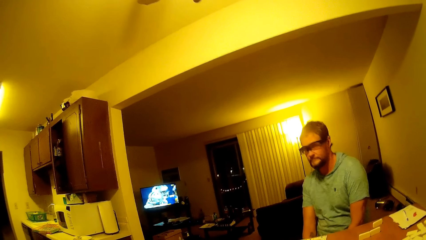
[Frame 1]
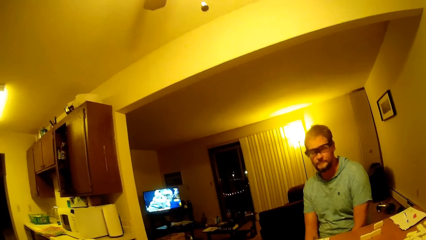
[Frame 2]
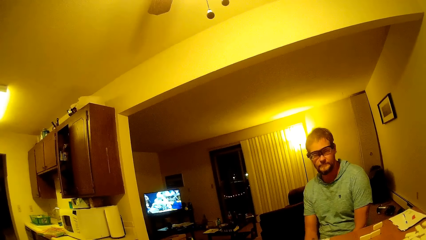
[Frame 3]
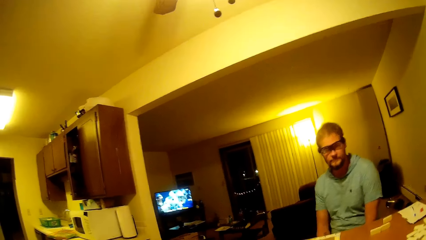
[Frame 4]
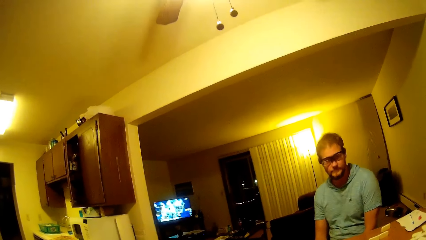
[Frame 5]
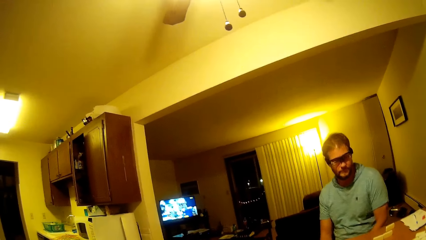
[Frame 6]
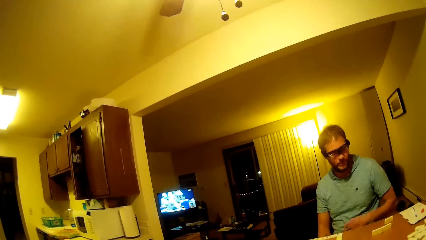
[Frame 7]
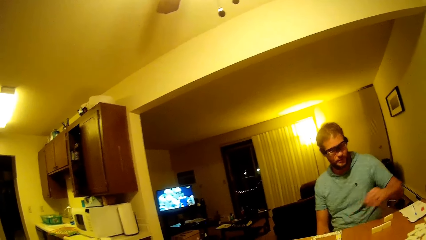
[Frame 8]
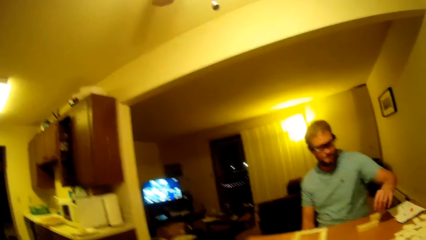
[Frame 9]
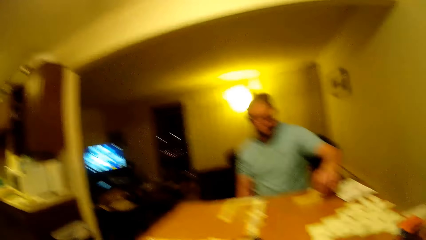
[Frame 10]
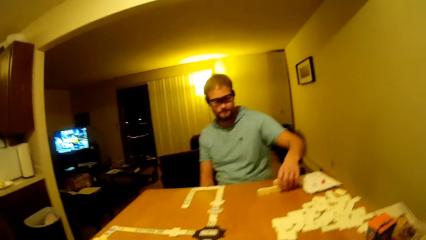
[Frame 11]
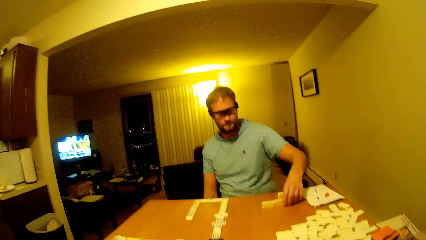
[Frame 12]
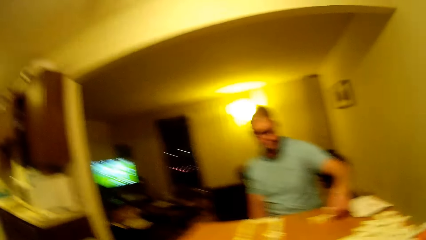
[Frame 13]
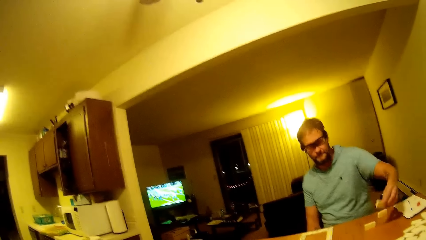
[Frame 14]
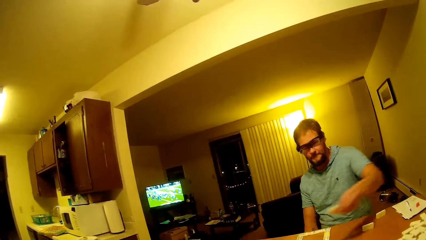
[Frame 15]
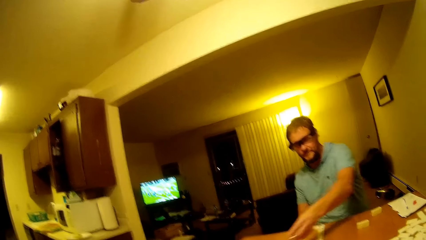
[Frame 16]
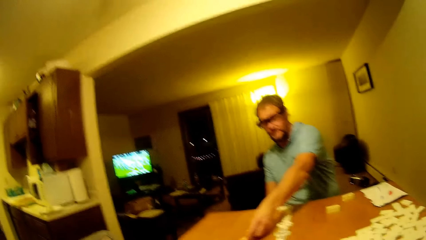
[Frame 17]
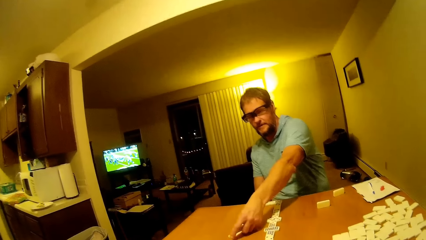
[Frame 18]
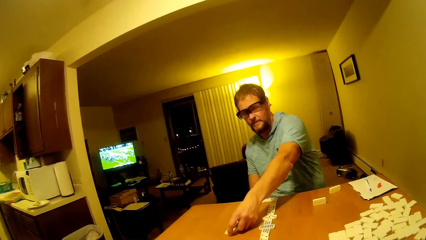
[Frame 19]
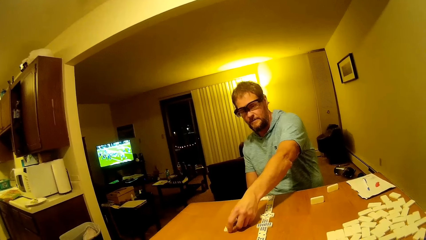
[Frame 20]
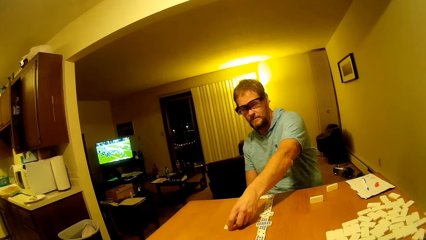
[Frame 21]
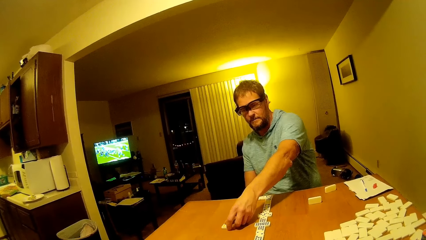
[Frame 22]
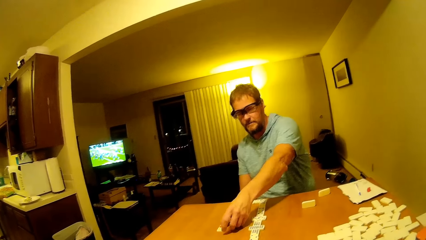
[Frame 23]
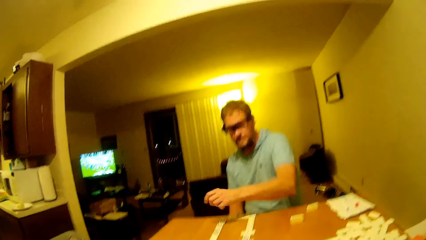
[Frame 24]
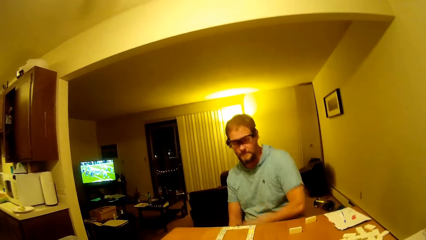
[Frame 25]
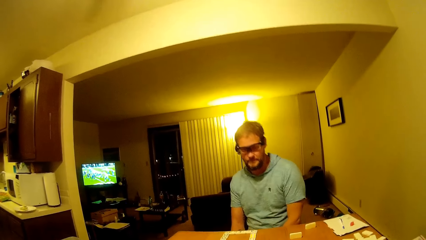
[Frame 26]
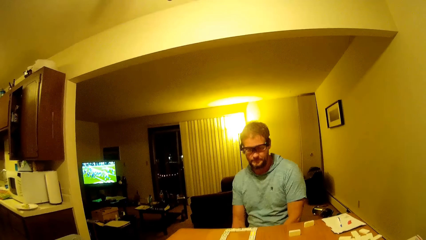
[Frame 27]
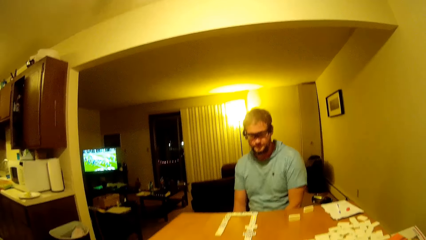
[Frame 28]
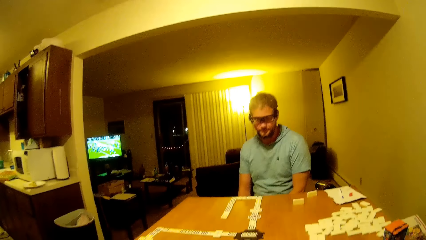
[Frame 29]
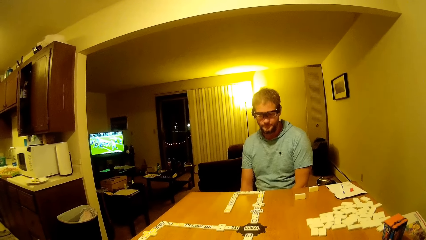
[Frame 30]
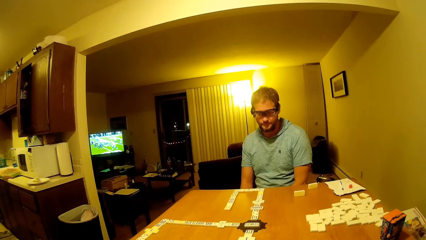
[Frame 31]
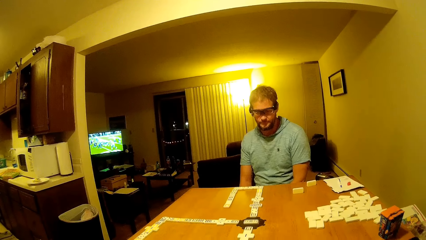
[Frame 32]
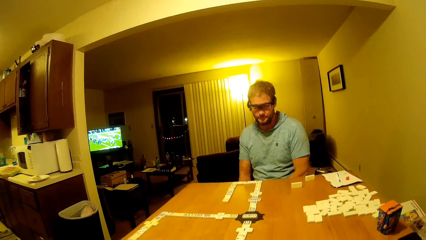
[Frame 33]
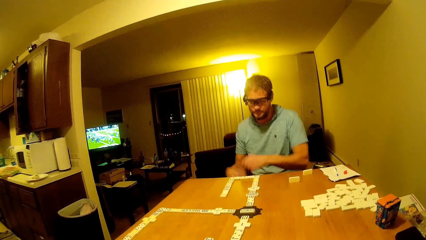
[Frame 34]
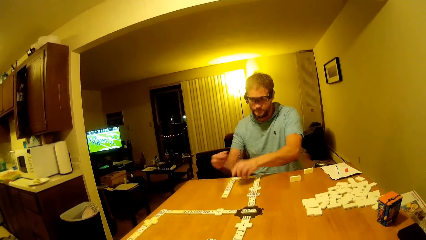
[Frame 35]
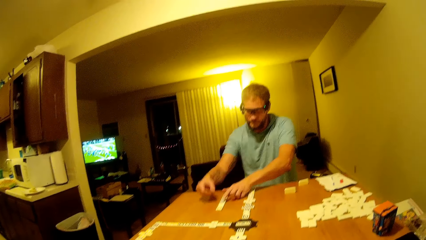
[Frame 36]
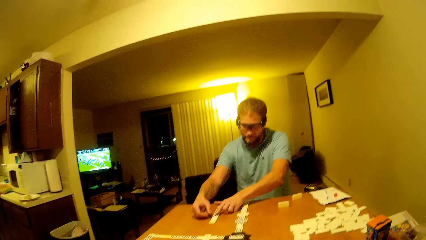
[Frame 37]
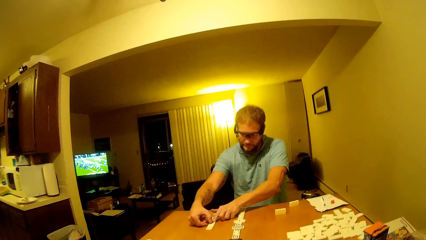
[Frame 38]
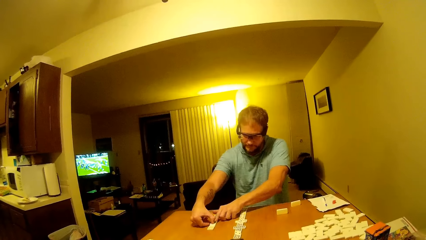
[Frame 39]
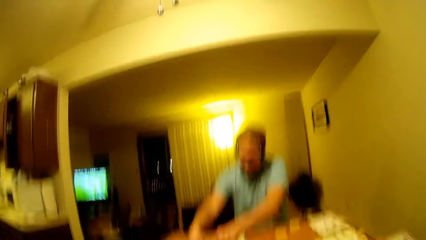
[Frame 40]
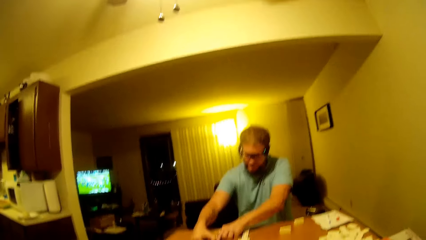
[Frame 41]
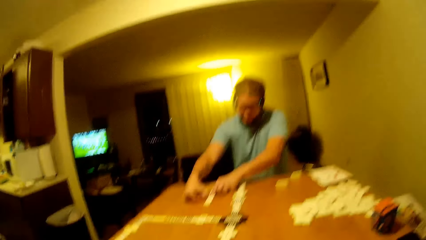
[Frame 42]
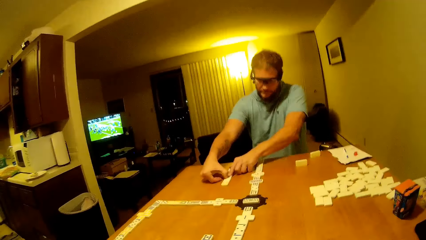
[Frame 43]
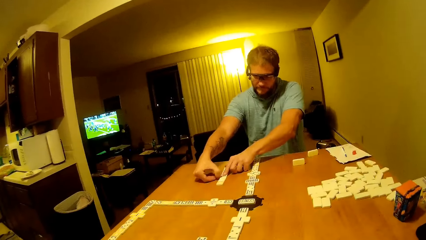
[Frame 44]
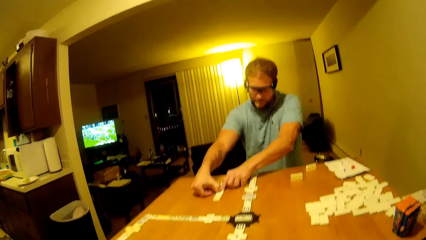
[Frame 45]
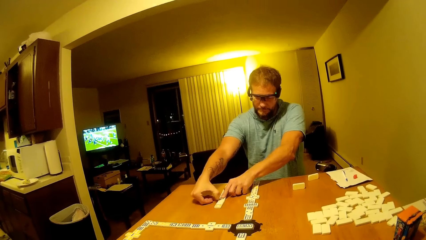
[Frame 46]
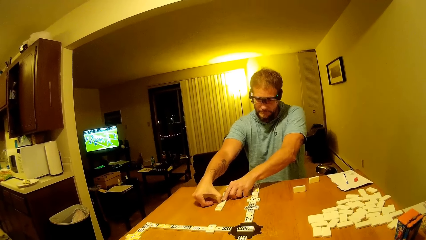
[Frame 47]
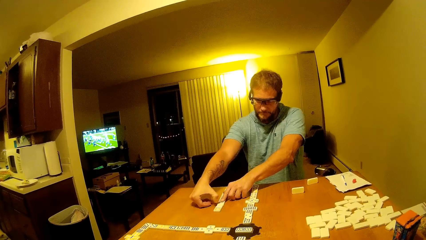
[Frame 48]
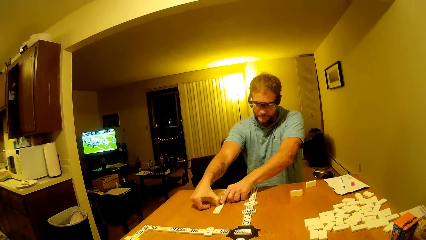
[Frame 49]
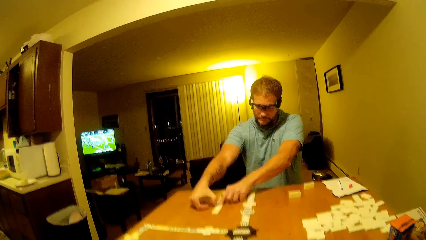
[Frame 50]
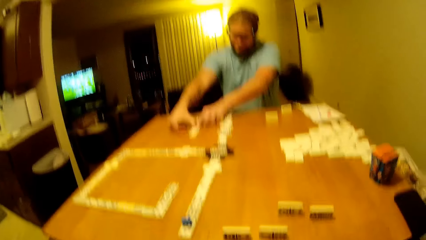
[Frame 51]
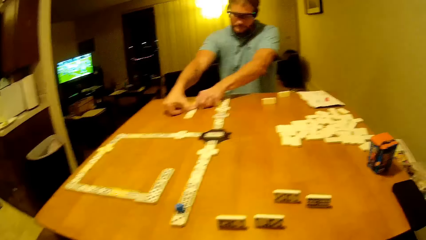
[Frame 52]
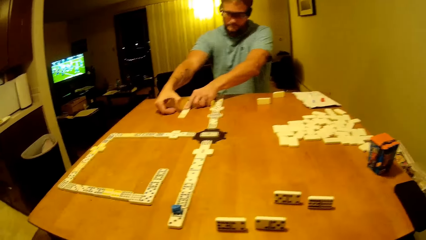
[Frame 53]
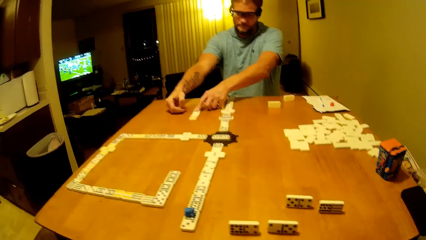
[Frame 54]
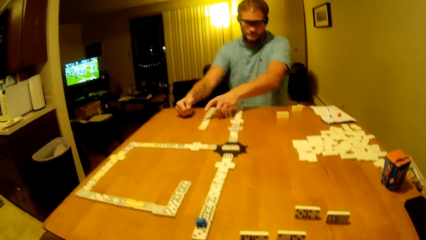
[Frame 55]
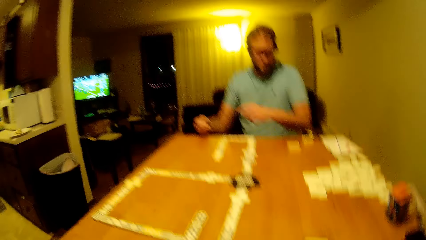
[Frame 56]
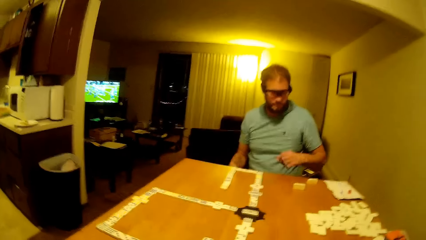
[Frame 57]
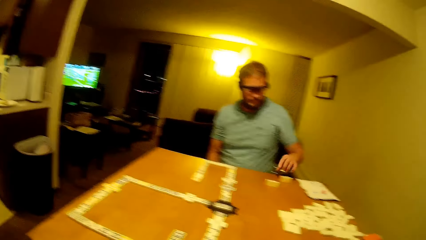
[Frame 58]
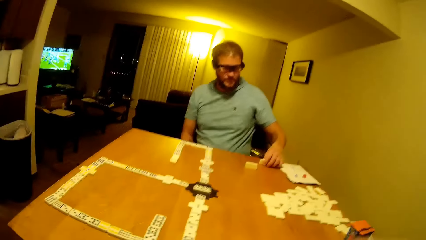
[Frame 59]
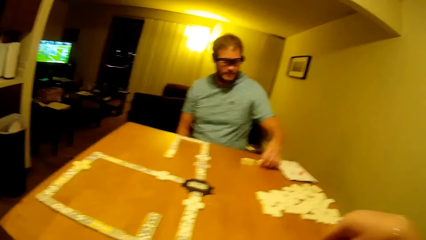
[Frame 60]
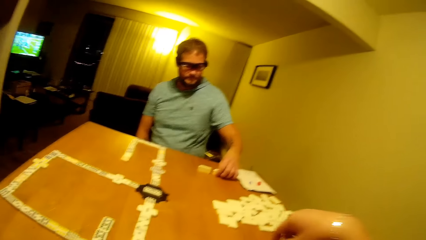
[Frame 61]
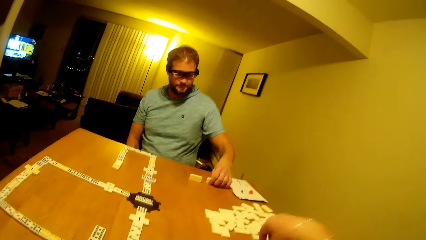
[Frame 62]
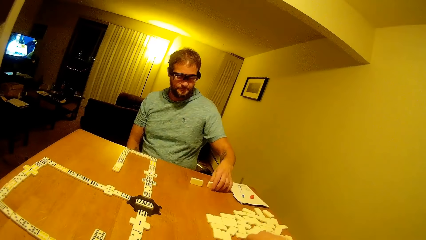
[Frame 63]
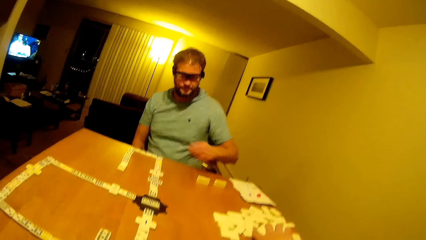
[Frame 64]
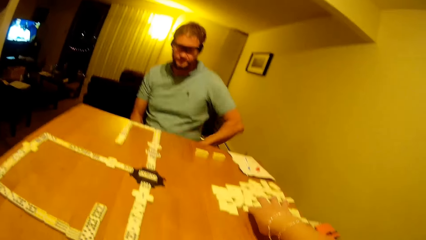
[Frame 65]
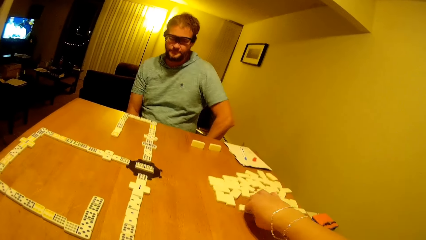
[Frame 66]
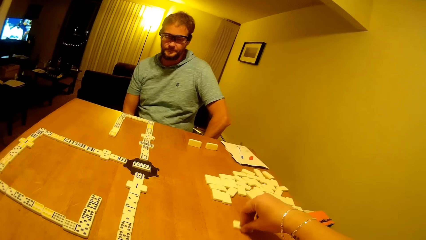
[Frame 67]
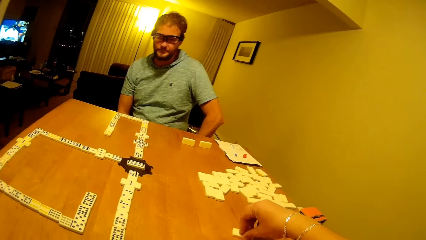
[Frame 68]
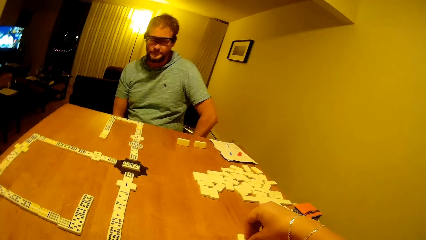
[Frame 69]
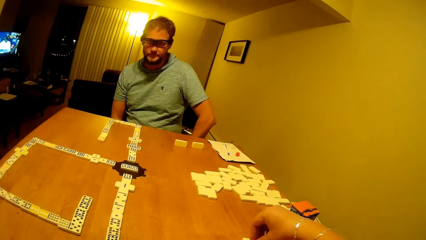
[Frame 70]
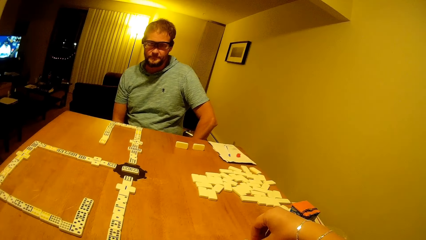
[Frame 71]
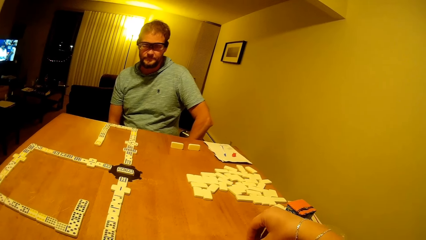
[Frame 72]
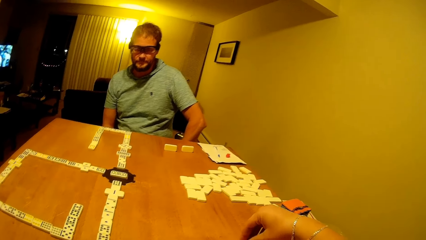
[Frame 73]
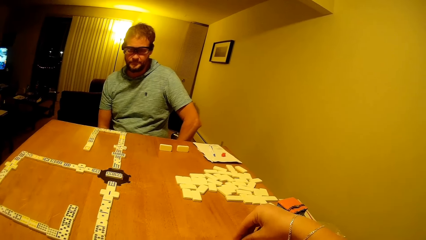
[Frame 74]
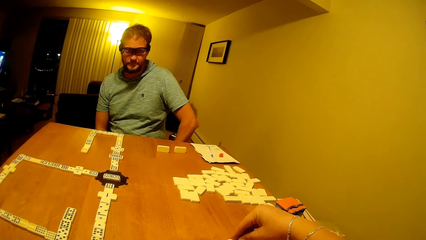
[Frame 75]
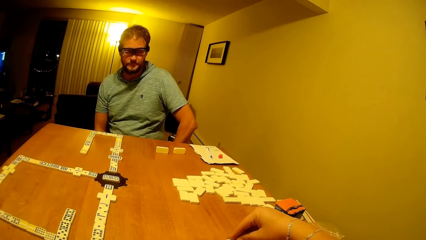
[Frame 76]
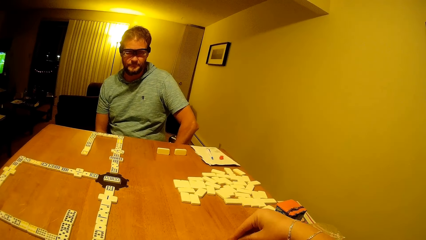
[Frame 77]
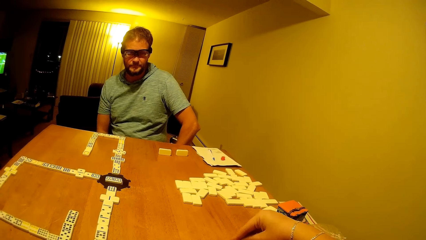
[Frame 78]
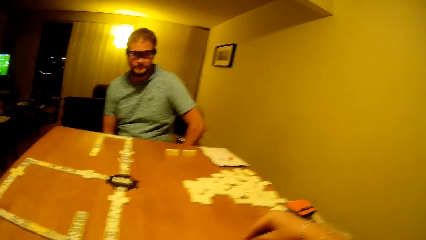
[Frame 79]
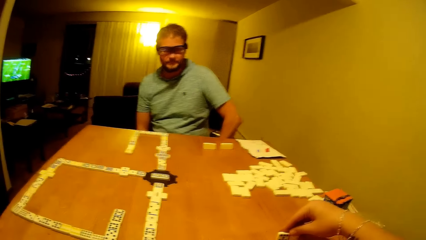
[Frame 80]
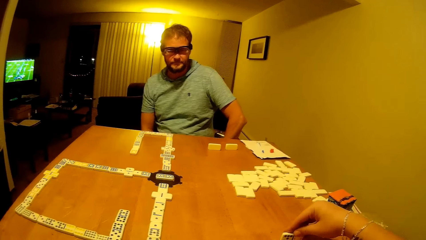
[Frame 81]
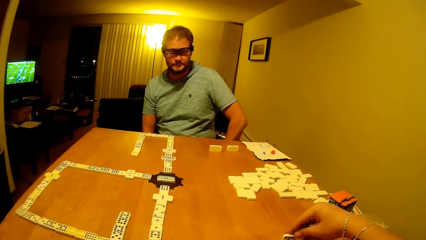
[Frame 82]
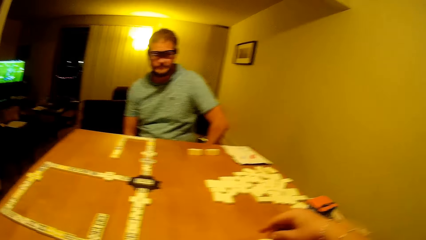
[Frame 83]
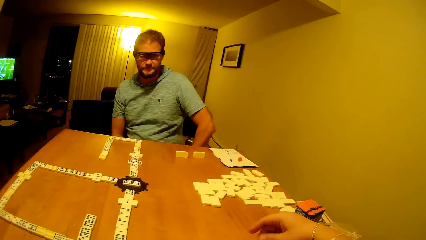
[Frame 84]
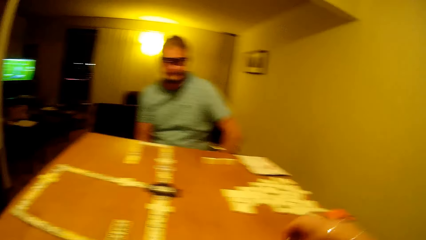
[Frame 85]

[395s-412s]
A man holds the domino, moves a dice, and puts down the domino. The man scrubs the dice. The man holds the domino. The camera wearer moves the domino.
